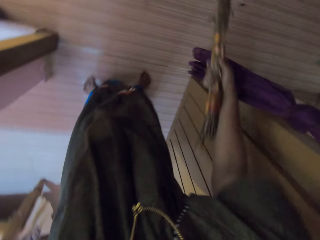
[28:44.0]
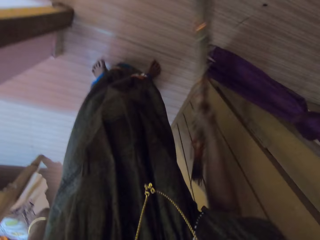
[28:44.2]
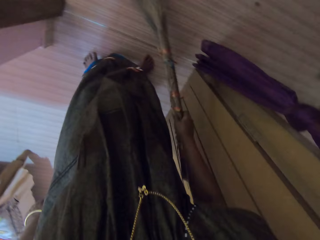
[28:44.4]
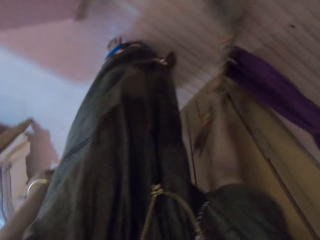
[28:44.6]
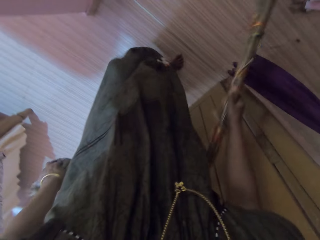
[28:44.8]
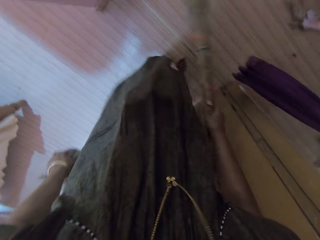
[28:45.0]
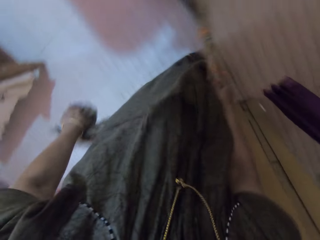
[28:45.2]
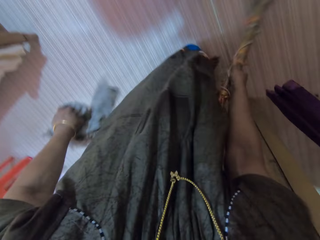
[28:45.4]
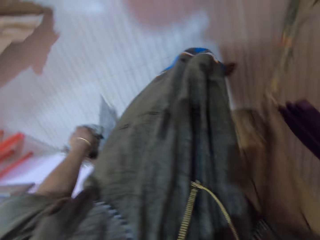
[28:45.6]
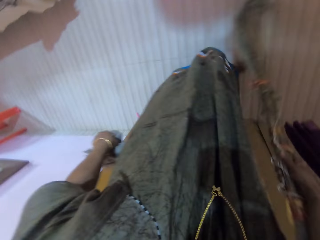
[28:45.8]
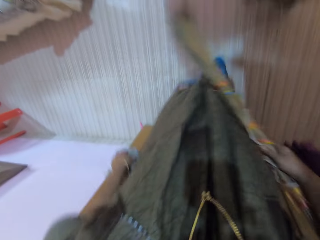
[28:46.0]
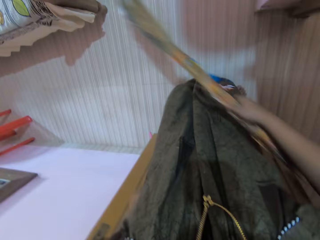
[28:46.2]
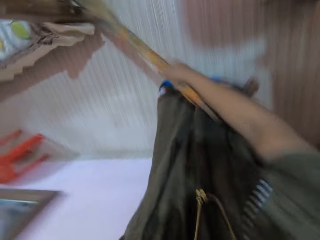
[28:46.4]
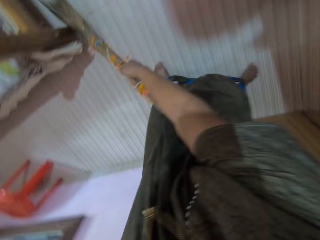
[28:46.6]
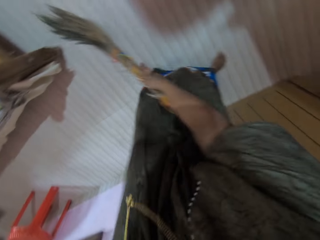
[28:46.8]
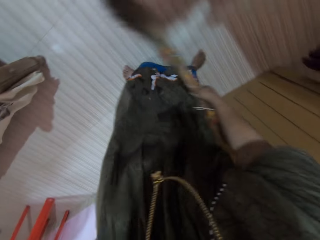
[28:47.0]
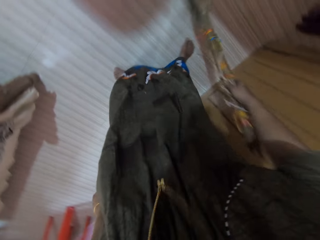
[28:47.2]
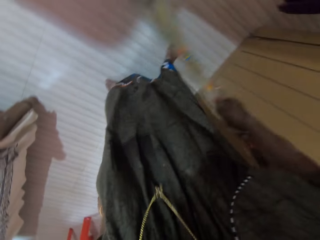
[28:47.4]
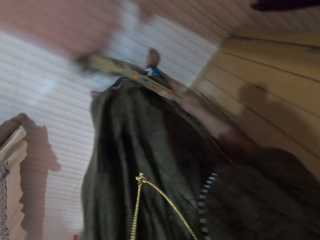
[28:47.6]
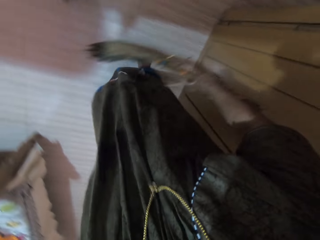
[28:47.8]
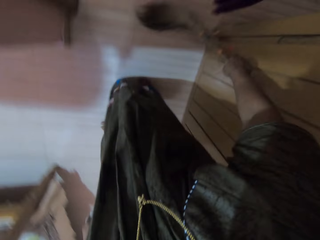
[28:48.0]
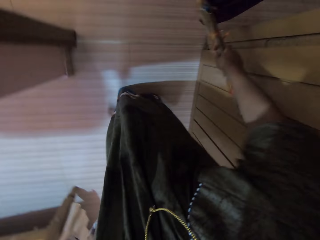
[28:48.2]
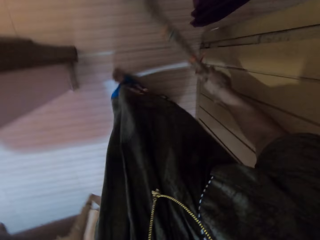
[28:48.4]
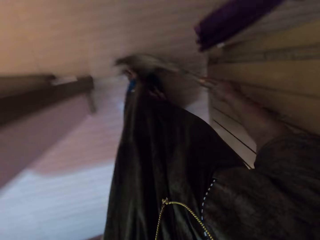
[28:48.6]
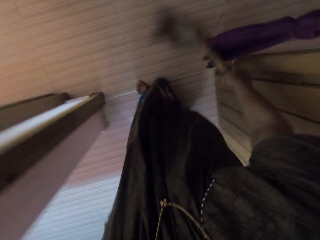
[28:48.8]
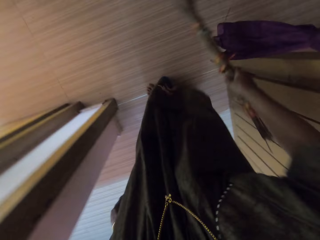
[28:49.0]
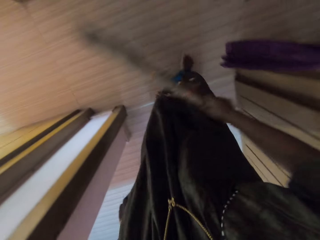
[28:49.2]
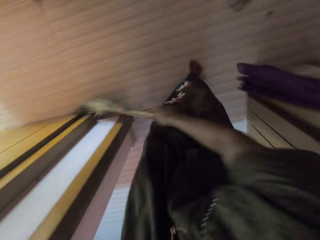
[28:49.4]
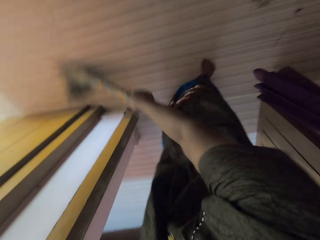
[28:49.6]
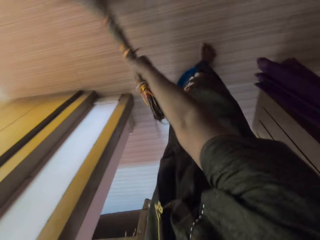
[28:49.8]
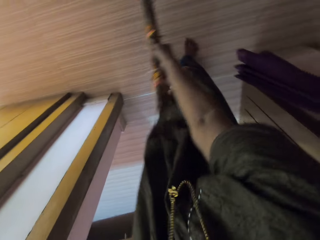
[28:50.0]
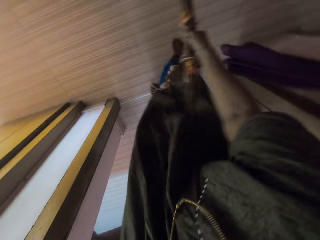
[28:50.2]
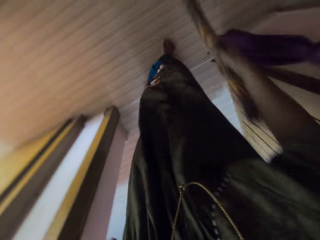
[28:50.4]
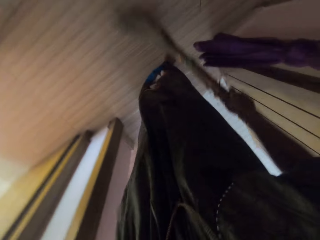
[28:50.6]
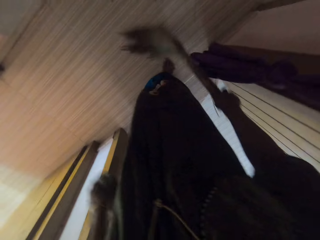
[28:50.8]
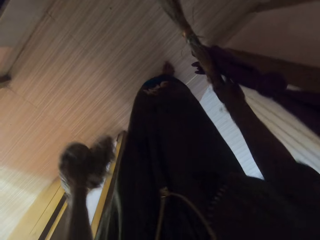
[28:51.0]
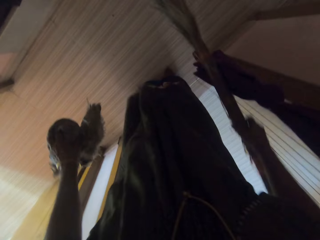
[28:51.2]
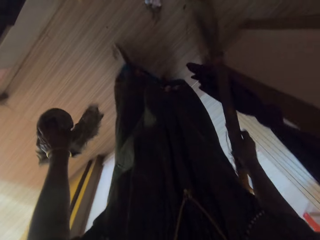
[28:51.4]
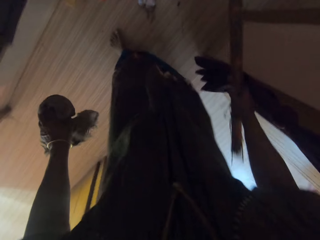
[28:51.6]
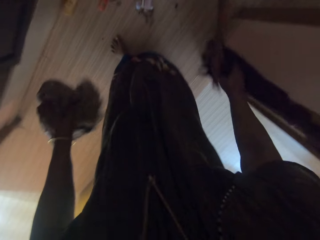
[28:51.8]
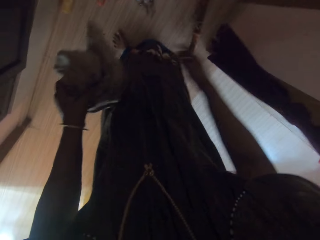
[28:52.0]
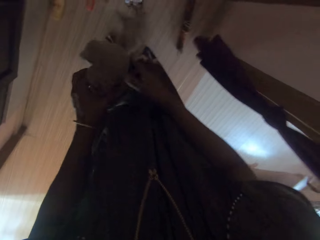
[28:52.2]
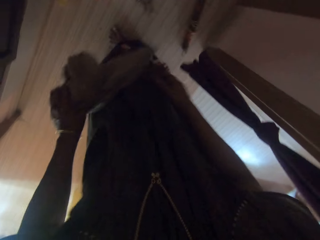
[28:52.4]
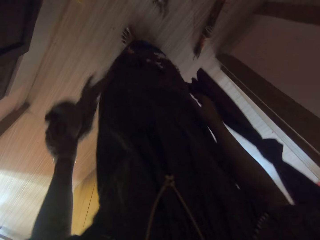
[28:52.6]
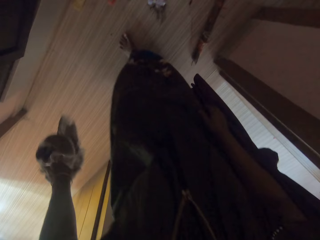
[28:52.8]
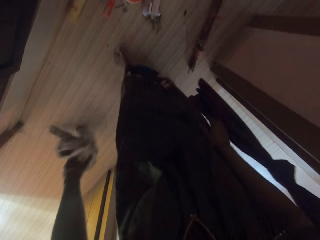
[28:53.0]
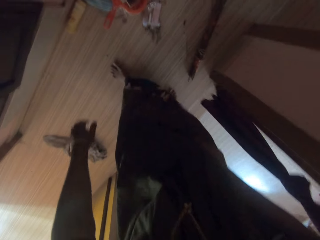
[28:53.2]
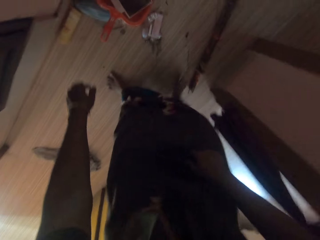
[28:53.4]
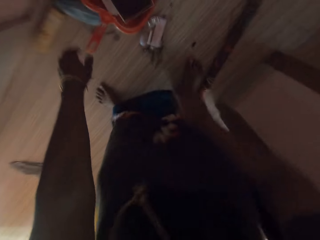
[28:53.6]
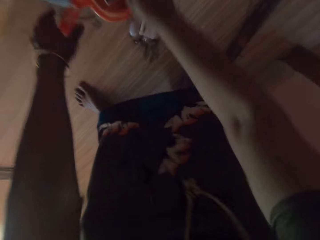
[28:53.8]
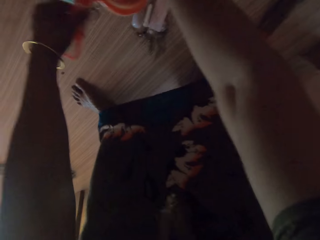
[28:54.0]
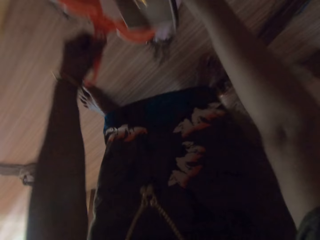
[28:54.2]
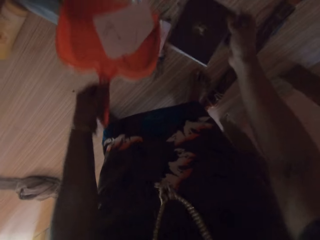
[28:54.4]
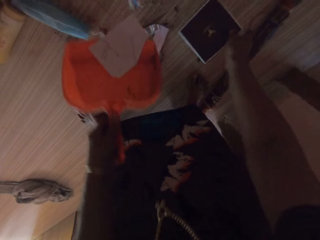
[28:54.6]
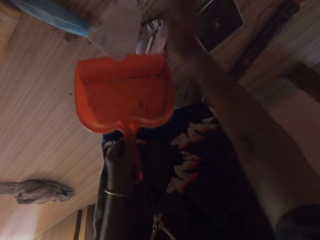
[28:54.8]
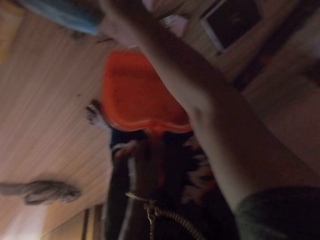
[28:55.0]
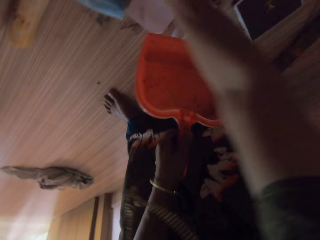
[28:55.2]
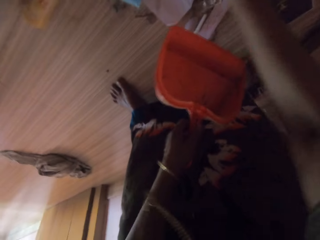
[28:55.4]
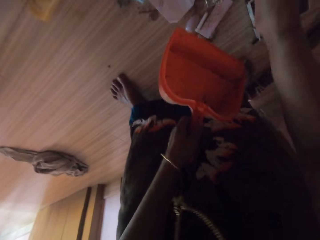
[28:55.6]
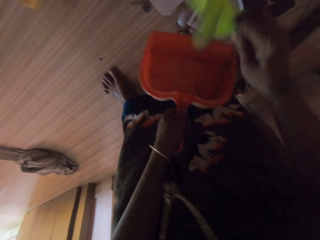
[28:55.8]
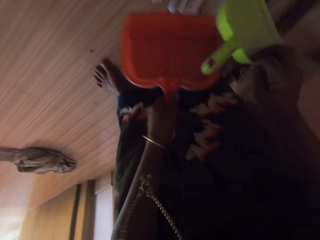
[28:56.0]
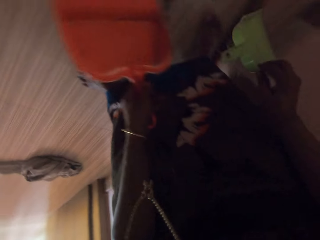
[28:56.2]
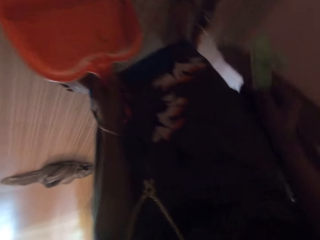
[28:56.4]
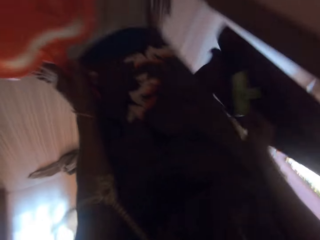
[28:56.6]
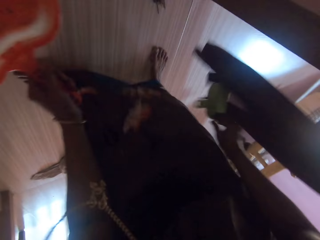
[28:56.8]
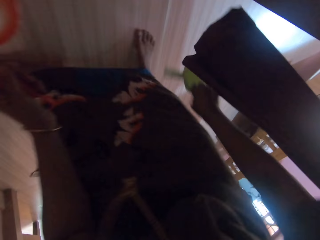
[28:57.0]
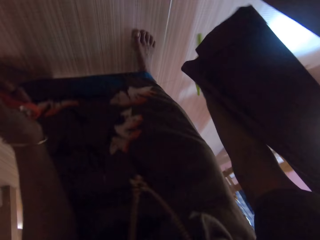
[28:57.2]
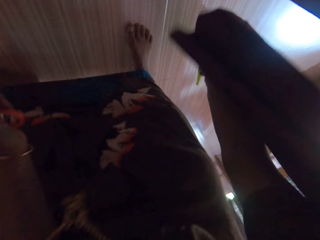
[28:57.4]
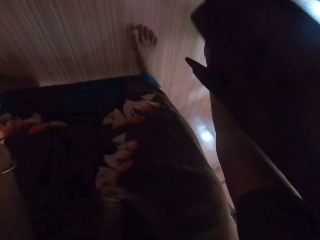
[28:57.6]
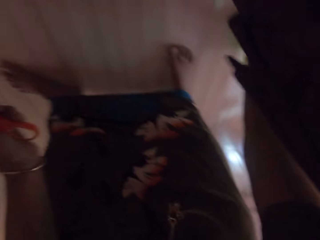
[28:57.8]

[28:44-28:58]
The camera wearer drops the broom on the floor. She drops the rag on the floor. She picks up a dustpan from the floor with her left hand. She drops a box on the floor. She removes dirt from the dustpan with her right hand. She drops the dirt on the floor. She picks up another dustpan from the floor with her right hand. She throws the dustpan on the floor.

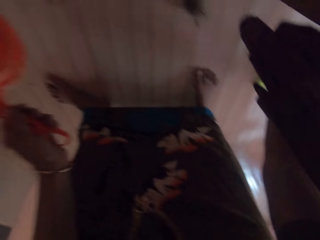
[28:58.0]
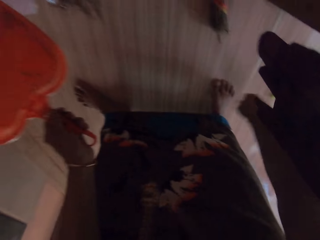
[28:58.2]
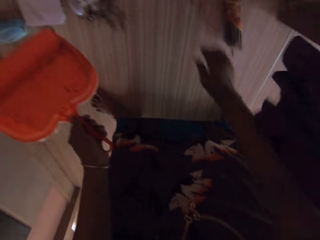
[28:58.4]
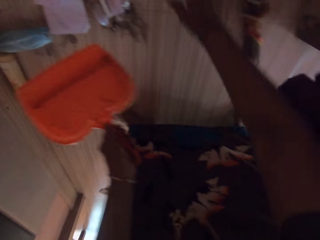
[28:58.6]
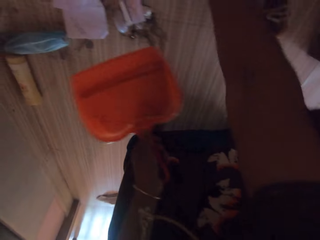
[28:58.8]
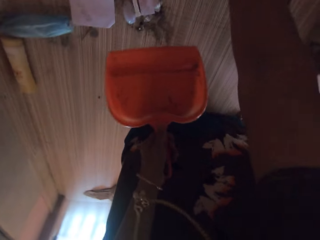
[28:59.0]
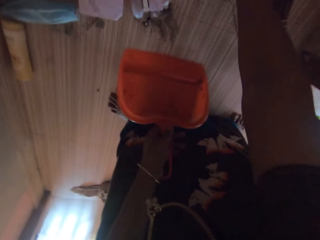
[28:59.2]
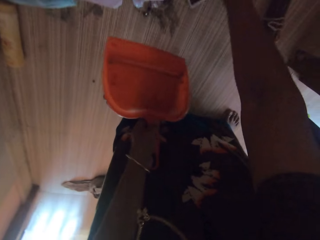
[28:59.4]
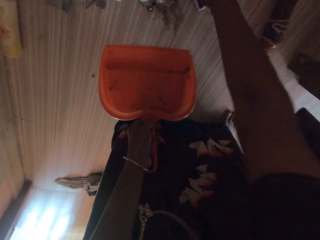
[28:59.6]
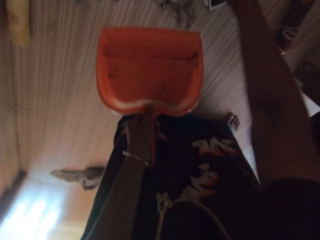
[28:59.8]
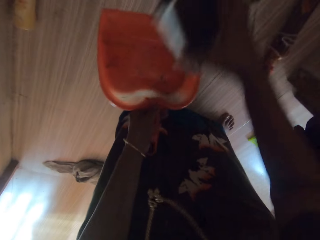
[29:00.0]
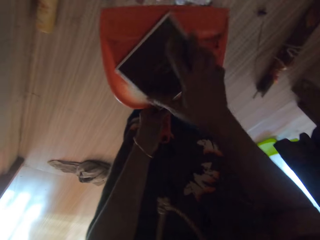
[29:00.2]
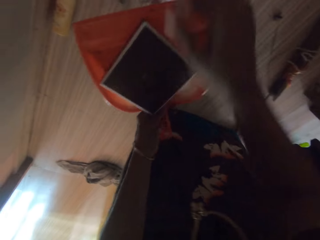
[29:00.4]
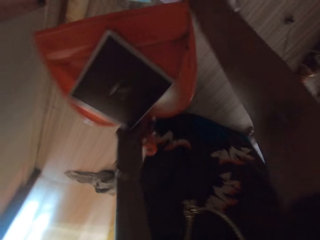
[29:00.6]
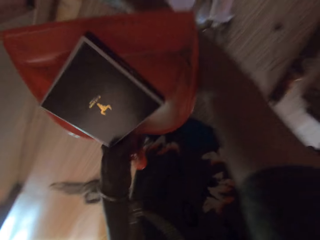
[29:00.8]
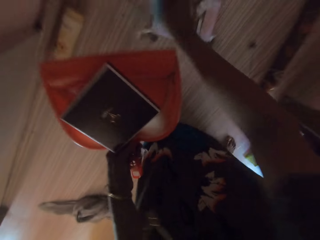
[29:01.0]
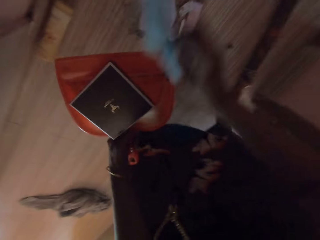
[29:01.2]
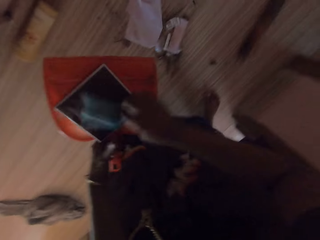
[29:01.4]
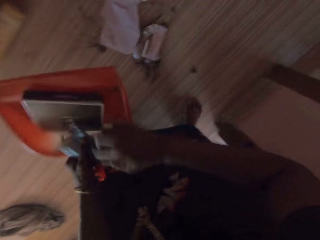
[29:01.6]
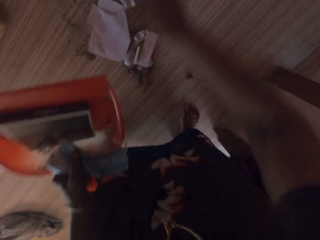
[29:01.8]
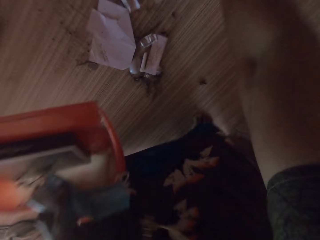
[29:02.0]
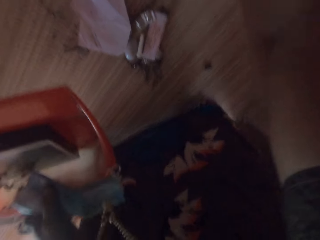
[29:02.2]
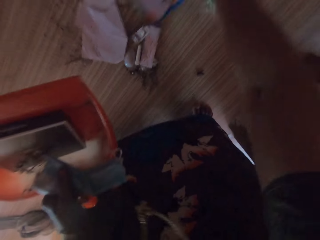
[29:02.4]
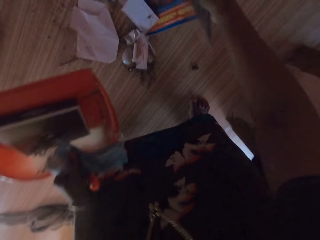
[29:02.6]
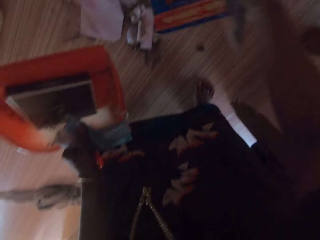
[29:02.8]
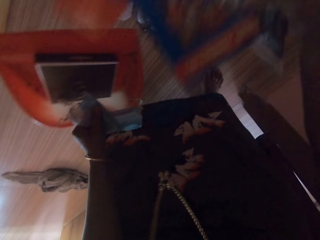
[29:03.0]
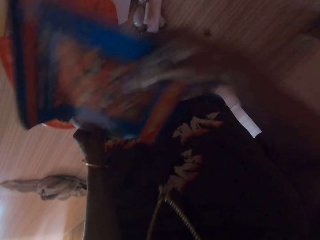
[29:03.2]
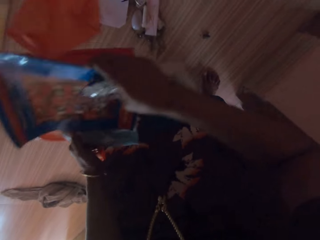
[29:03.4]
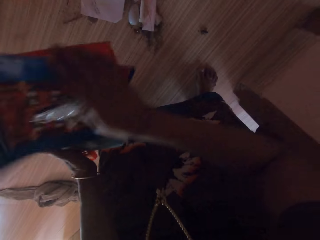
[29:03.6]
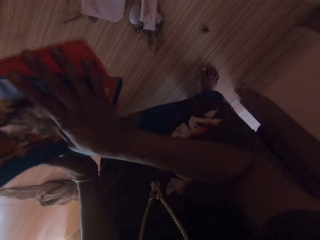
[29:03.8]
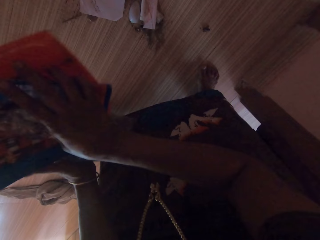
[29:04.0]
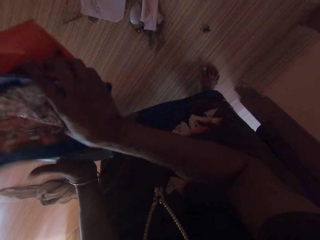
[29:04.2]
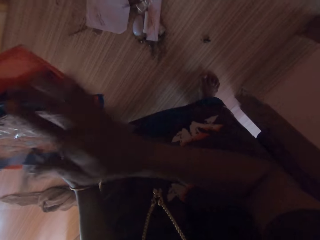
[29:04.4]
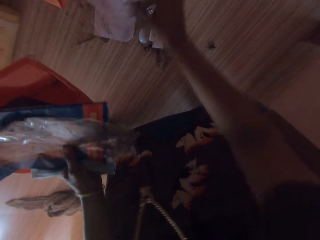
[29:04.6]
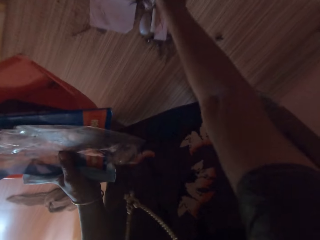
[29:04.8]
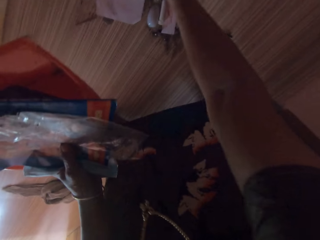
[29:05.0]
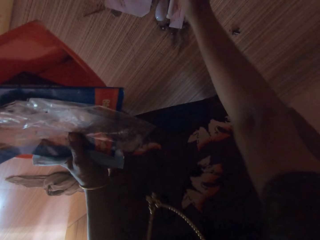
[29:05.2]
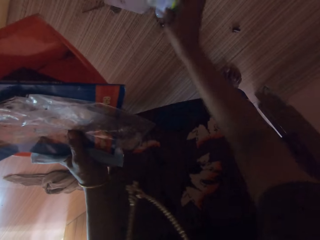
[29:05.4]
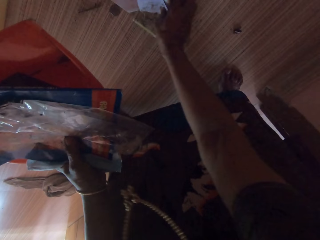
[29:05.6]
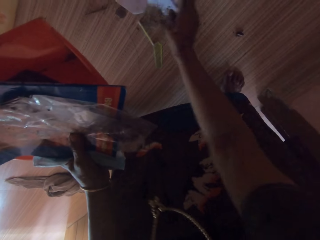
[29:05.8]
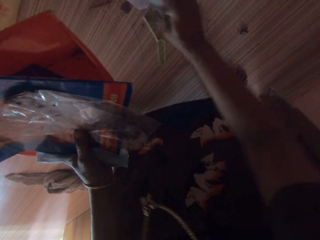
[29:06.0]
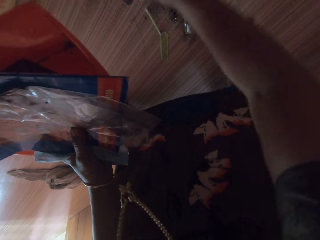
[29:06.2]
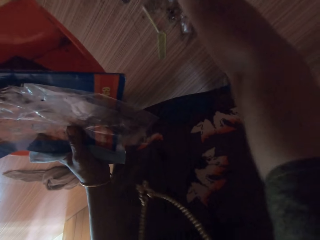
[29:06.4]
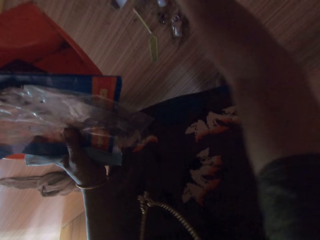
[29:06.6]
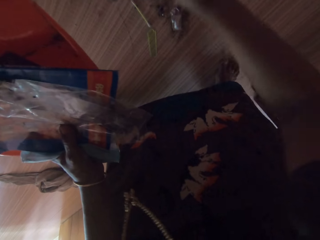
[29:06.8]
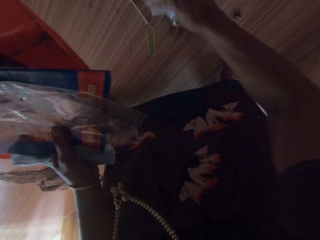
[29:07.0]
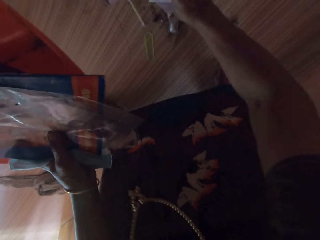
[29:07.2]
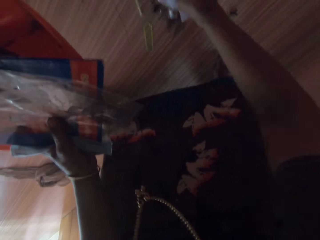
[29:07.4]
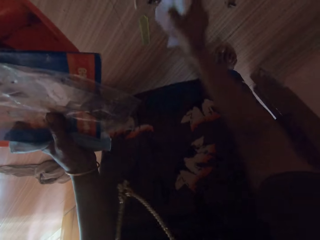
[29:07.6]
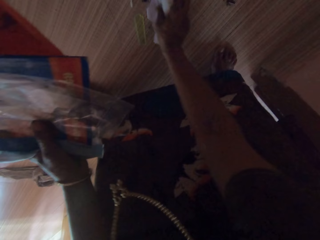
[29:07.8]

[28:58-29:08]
The camera wearer takes a box on the floor. They pick up the dirt from the floor into the dustpan. They put the box on the dustpan. They take a facemask on the floor. They put the facemask on the dustpan. They take a book on the floor. They put the book on the dustpan. They take papers on the floor.
